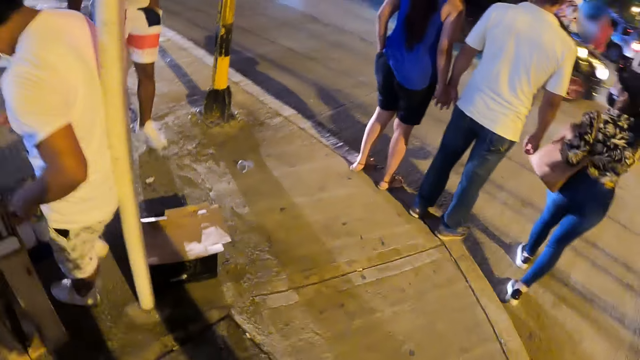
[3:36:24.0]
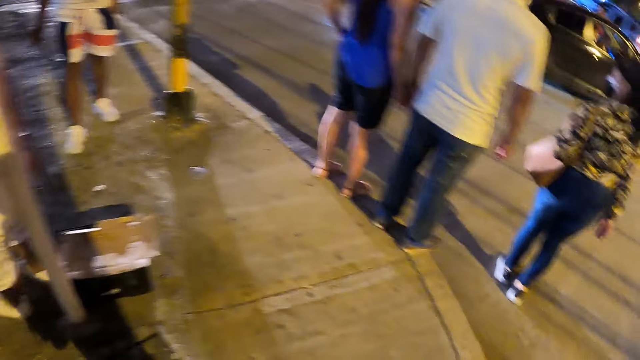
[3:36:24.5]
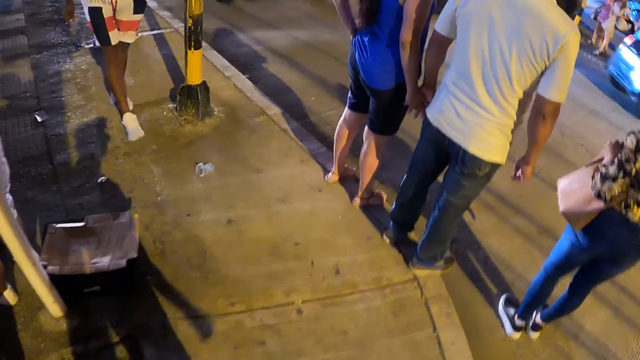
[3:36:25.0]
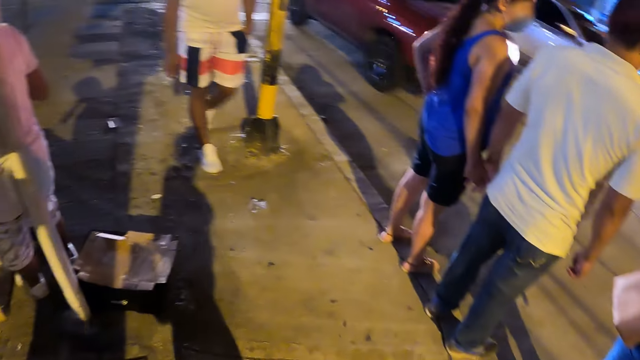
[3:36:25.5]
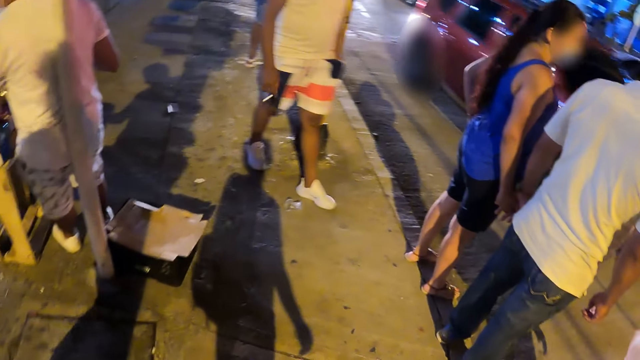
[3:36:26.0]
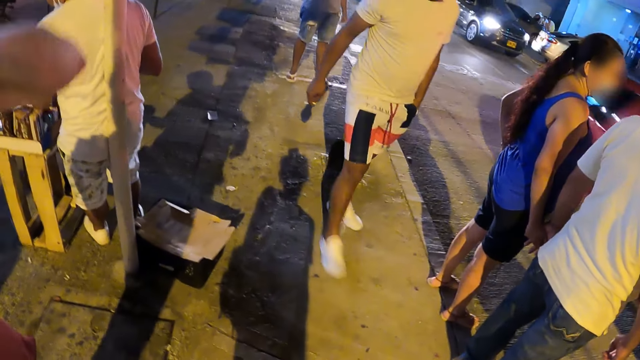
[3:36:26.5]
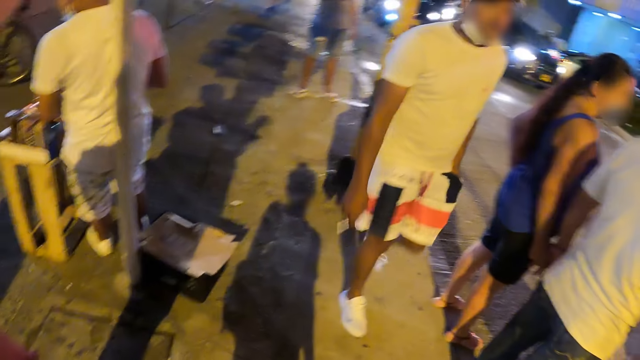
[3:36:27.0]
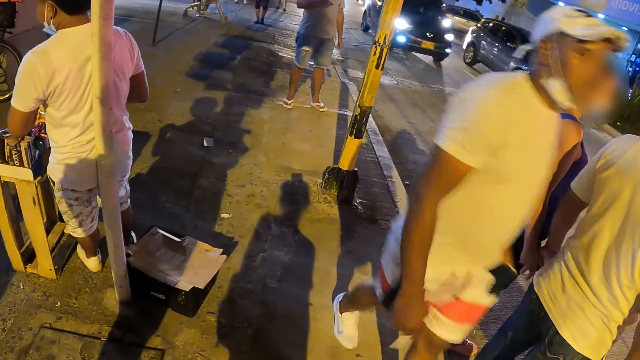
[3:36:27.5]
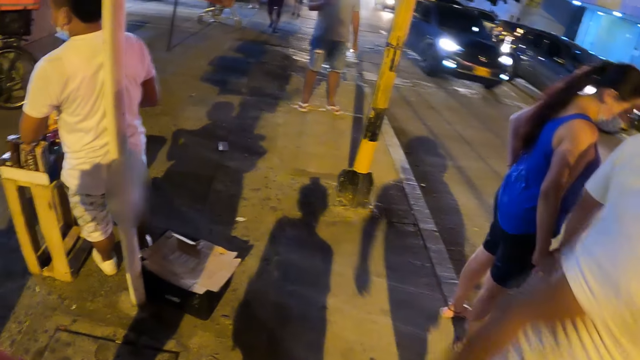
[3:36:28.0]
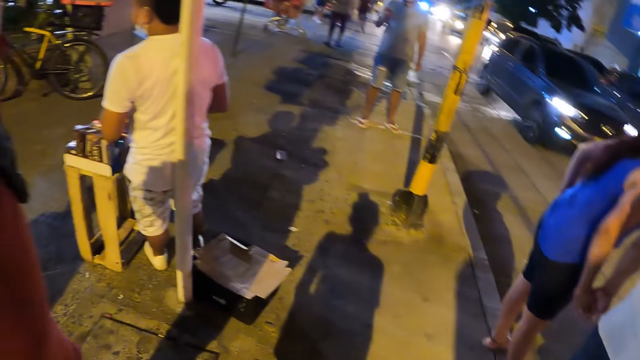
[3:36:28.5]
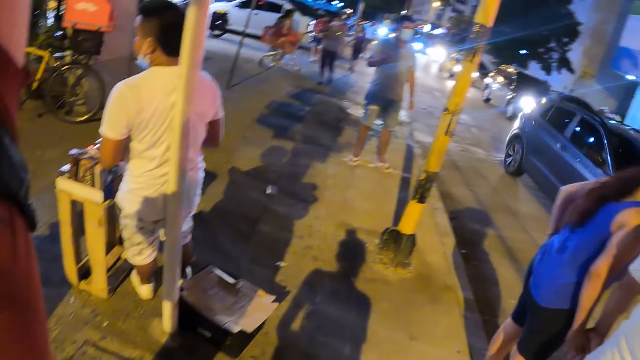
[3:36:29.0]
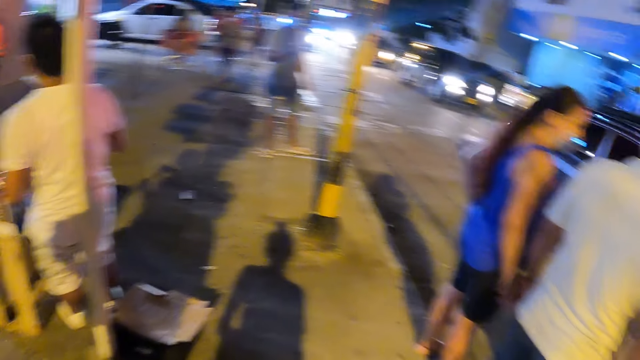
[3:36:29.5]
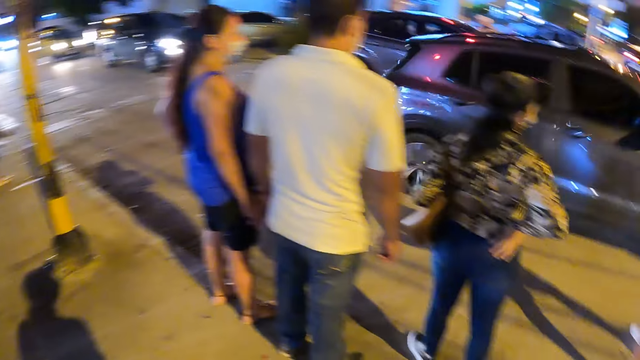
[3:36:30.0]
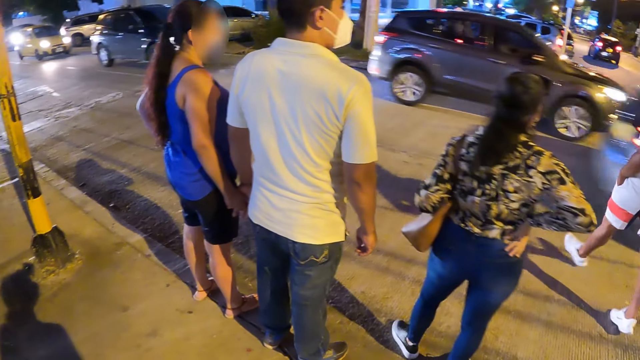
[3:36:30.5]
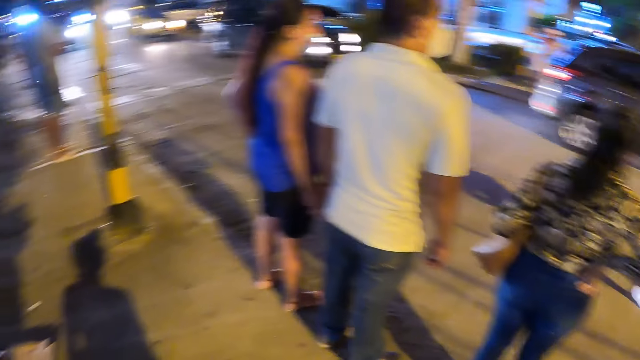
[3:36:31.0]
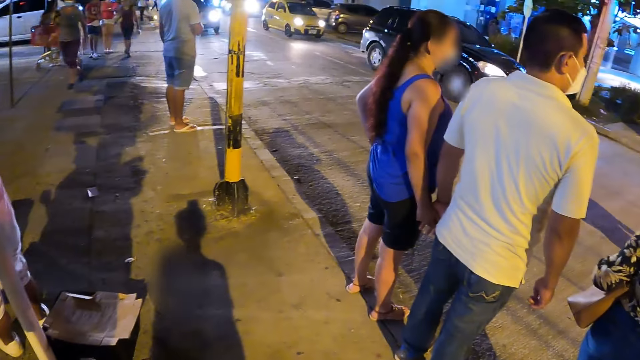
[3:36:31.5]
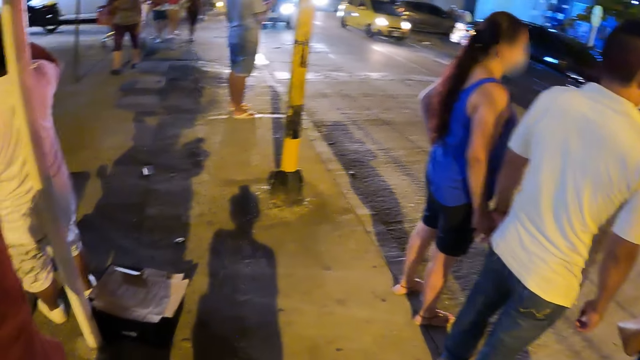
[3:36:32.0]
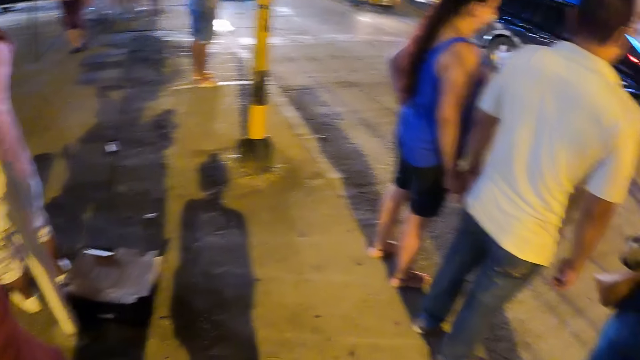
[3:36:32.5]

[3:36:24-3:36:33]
The camera wearer looks around. The camera wearer and a person stay put.

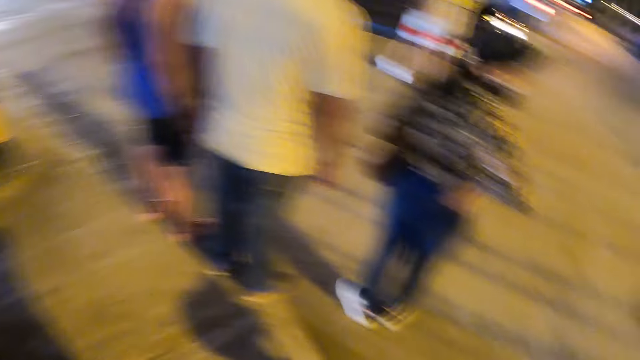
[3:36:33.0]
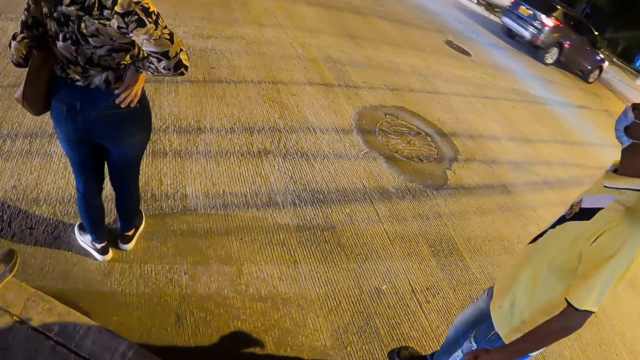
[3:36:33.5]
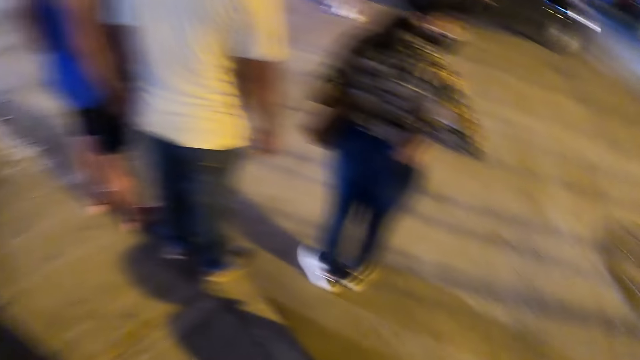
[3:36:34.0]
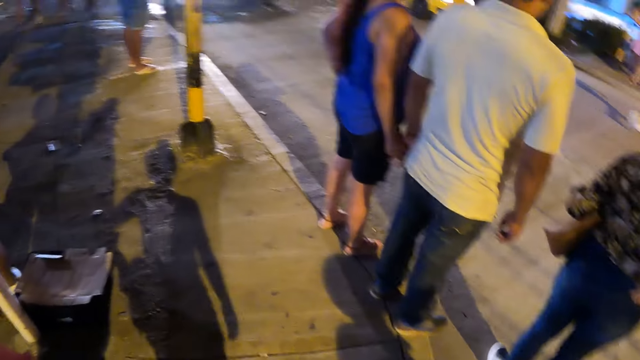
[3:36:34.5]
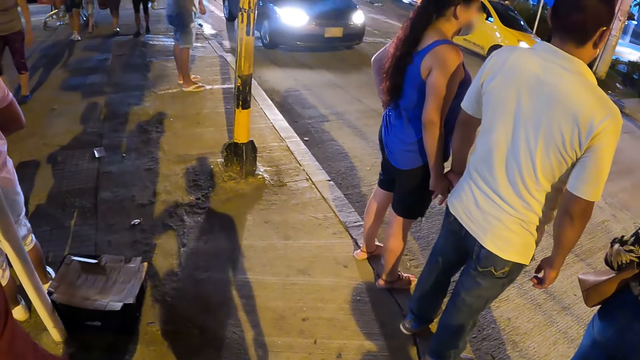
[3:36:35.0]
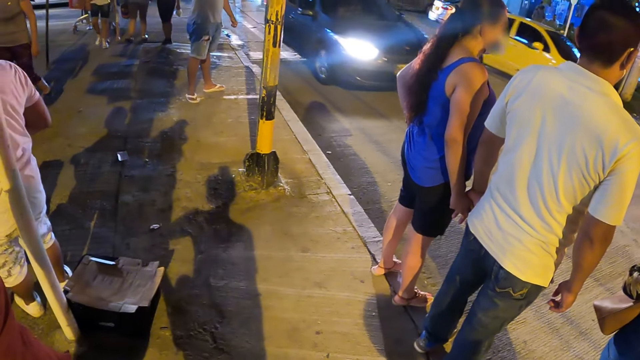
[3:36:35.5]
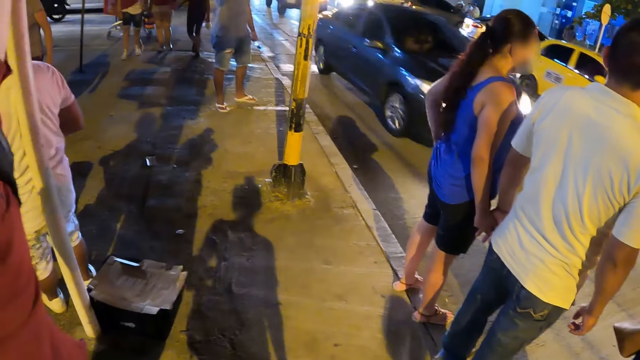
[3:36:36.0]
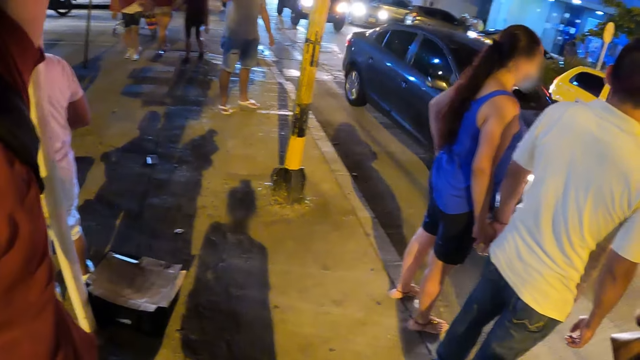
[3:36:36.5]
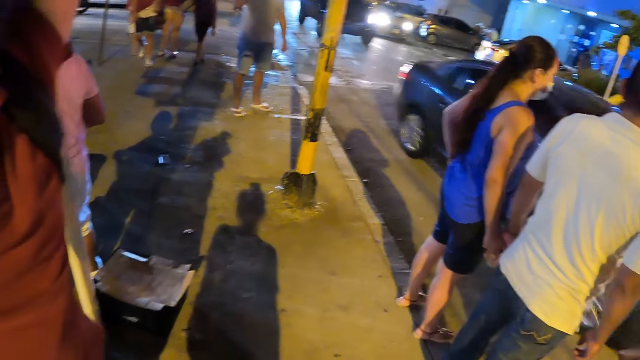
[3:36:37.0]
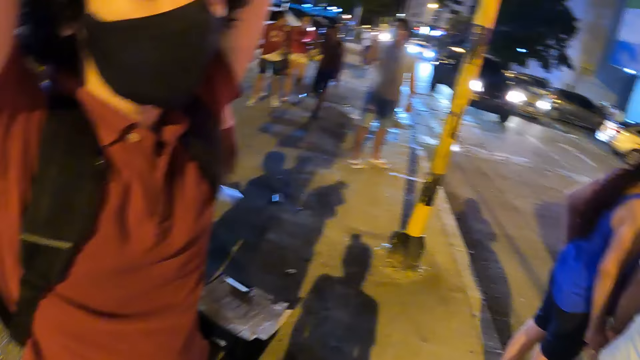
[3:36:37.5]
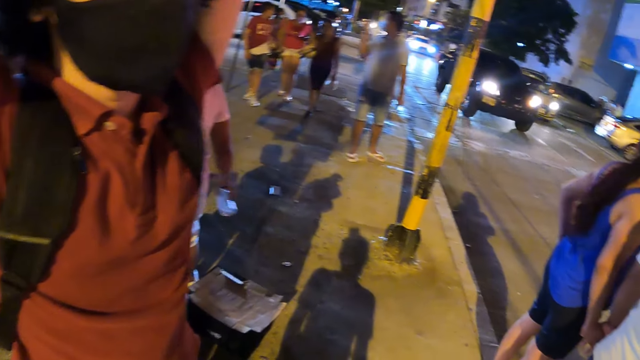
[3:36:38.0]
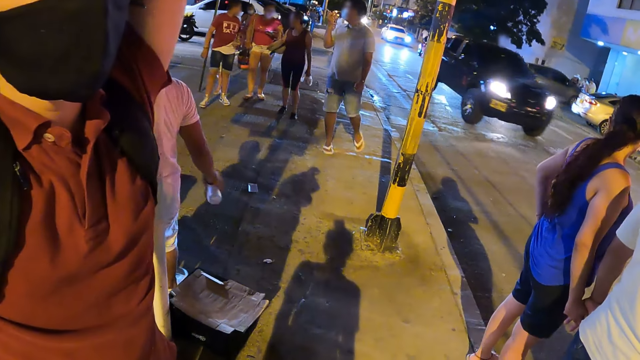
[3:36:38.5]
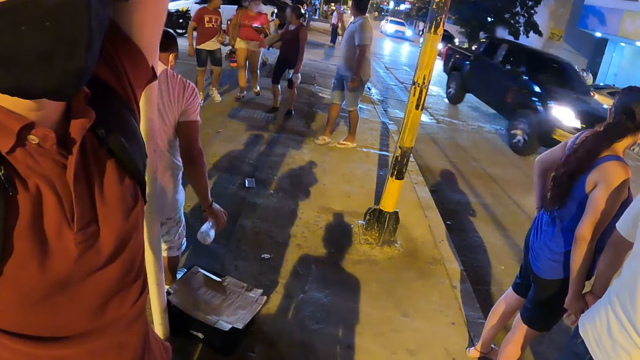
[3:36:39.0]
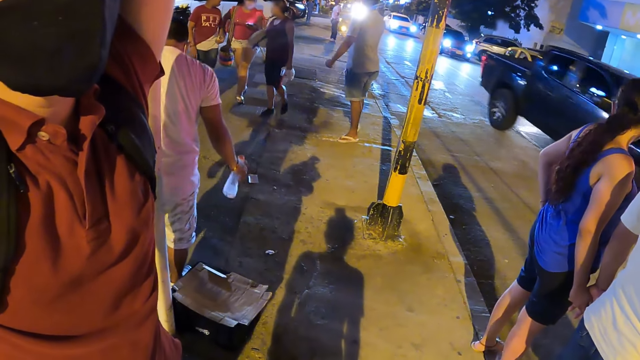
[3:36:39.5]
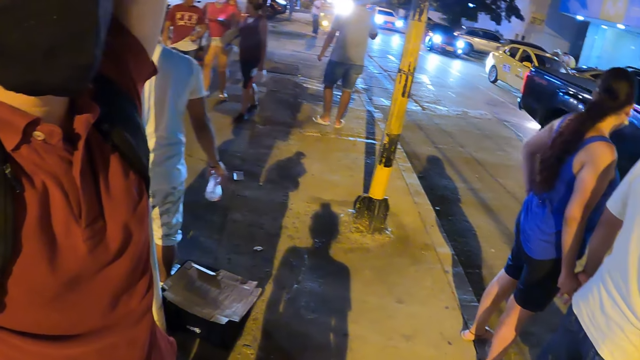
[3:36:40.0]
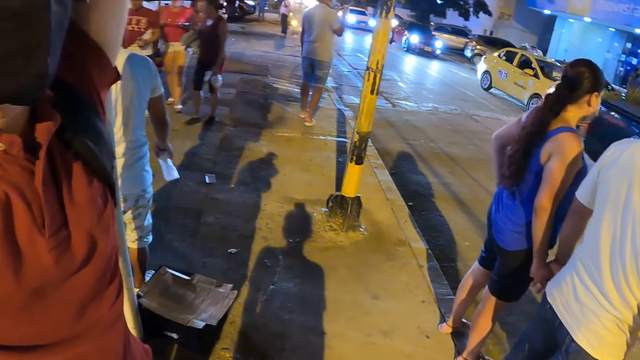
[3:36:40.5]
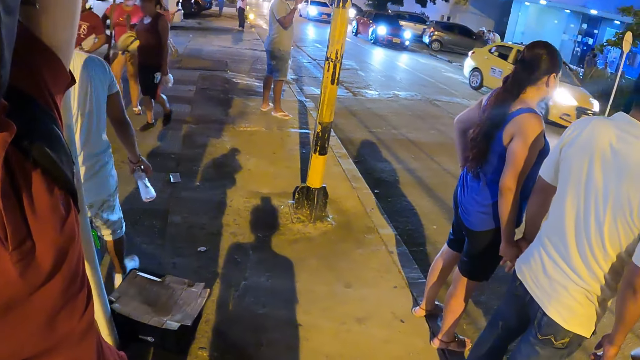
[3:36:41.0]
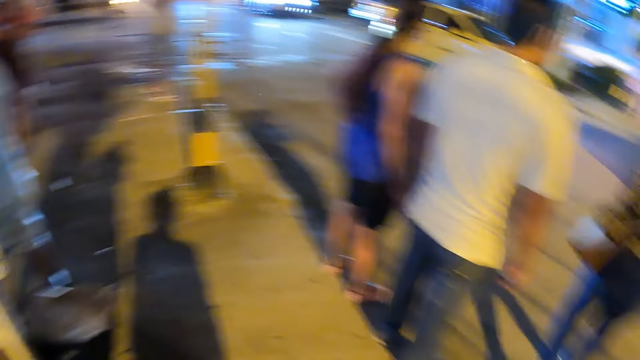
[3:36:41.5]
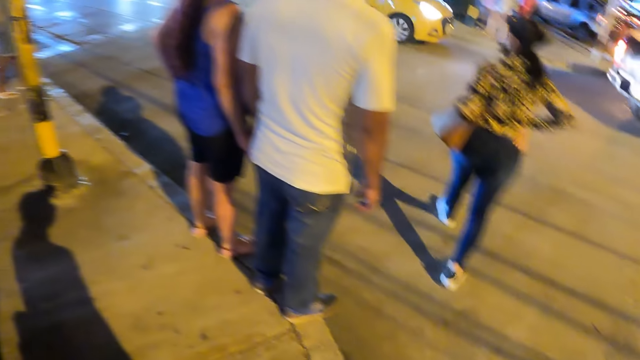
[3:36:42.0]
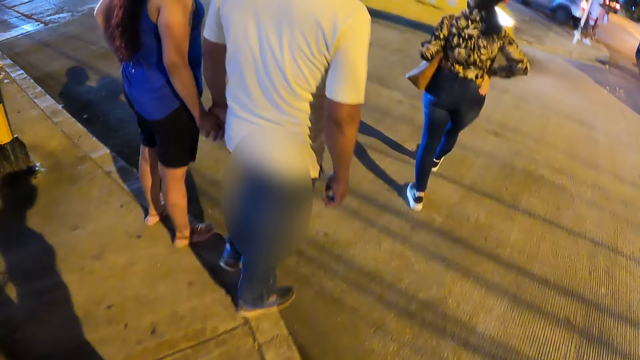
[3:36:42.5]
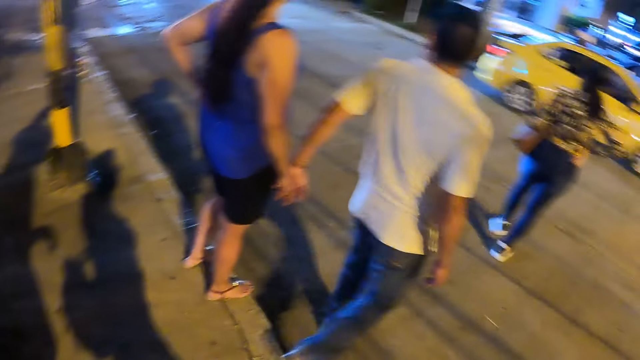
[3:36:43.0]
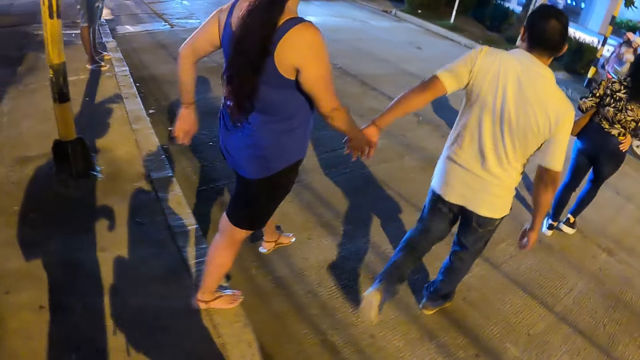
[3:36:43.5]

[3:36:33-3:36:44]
The camera wearer looks around. They walk on a road.
